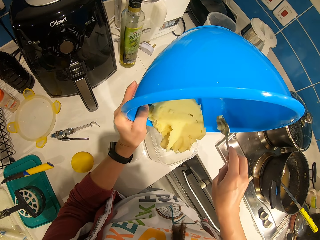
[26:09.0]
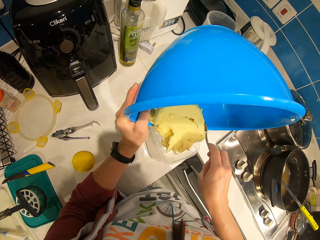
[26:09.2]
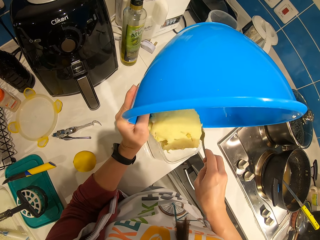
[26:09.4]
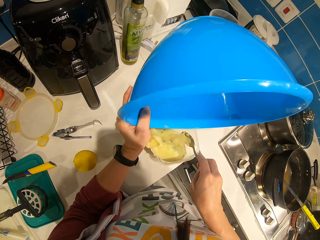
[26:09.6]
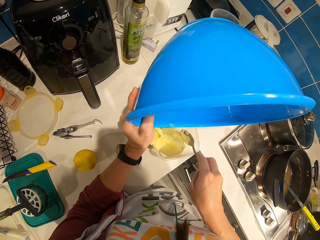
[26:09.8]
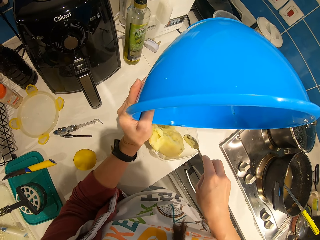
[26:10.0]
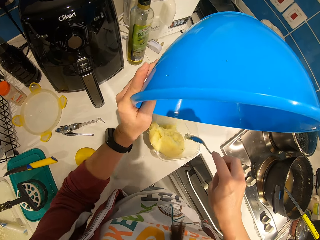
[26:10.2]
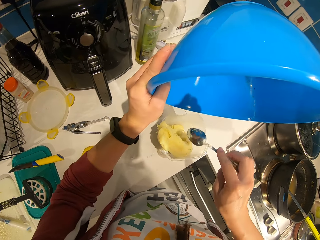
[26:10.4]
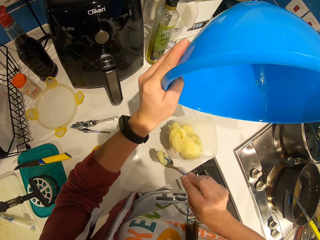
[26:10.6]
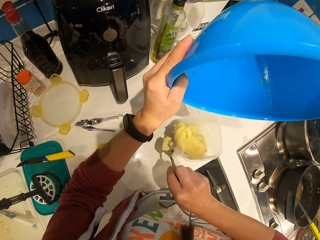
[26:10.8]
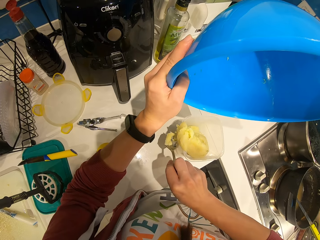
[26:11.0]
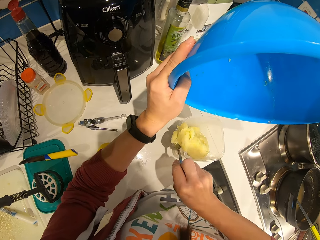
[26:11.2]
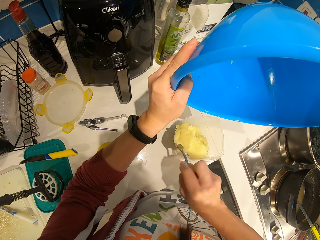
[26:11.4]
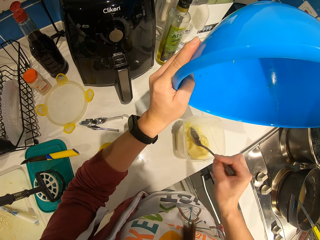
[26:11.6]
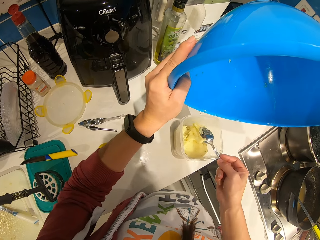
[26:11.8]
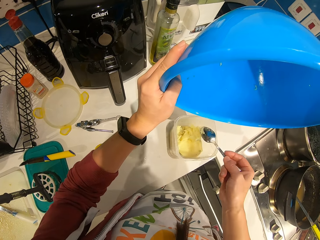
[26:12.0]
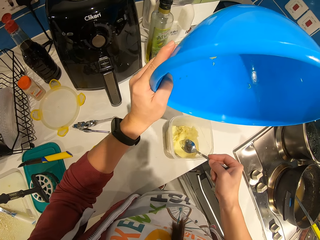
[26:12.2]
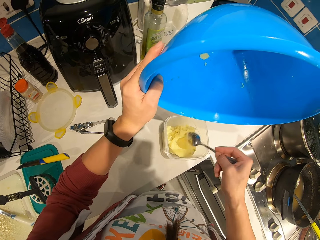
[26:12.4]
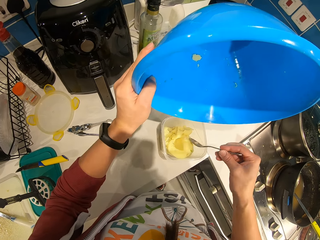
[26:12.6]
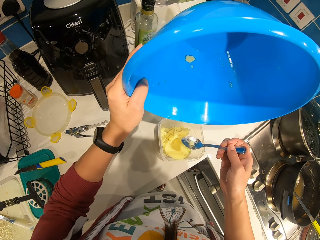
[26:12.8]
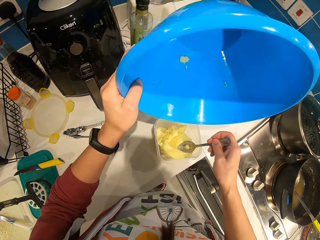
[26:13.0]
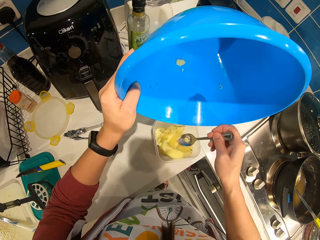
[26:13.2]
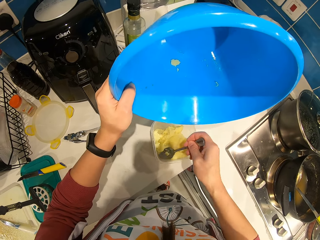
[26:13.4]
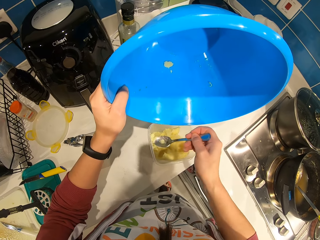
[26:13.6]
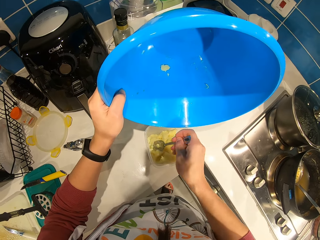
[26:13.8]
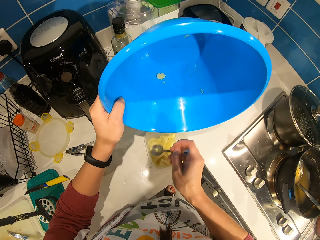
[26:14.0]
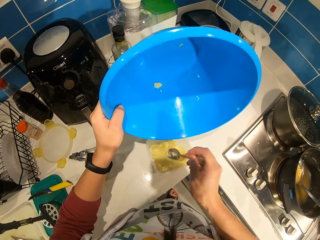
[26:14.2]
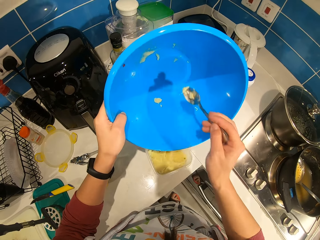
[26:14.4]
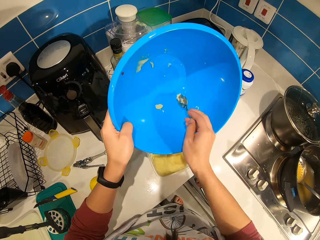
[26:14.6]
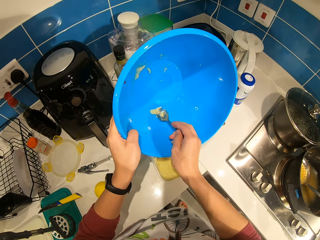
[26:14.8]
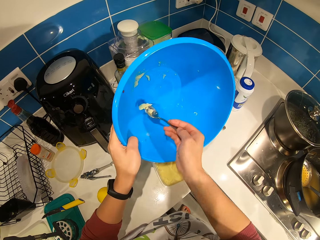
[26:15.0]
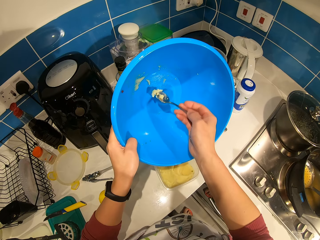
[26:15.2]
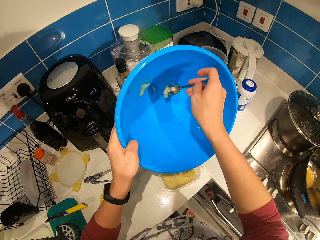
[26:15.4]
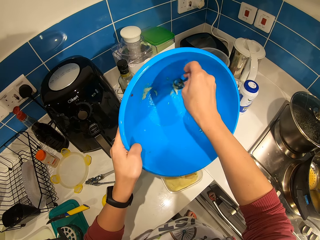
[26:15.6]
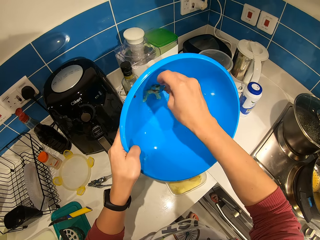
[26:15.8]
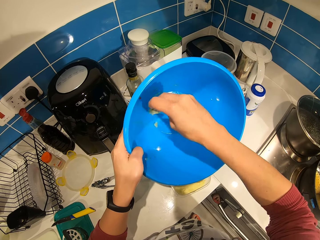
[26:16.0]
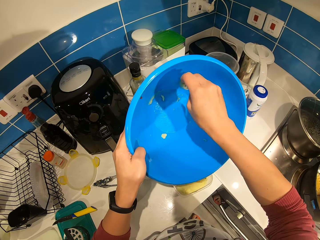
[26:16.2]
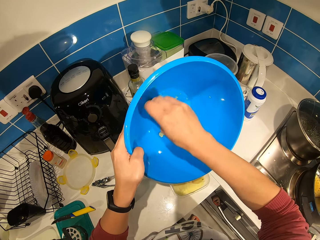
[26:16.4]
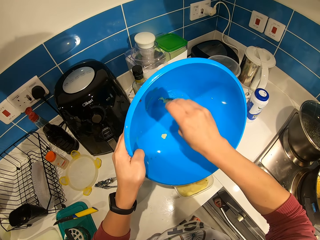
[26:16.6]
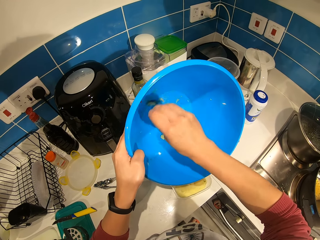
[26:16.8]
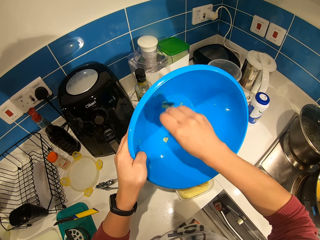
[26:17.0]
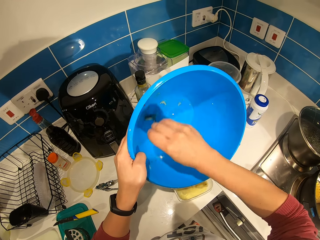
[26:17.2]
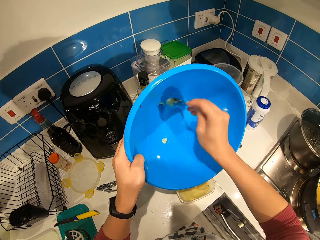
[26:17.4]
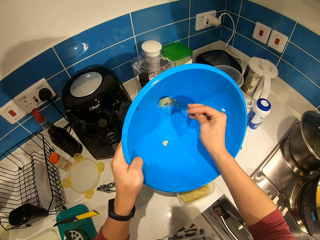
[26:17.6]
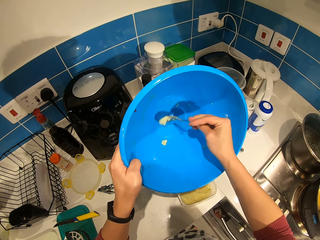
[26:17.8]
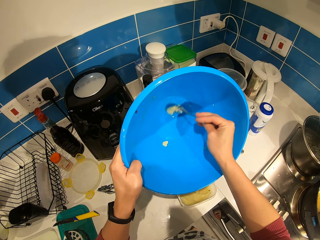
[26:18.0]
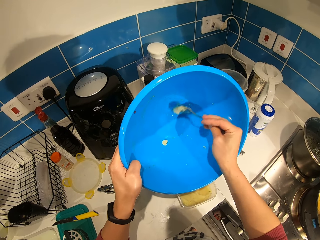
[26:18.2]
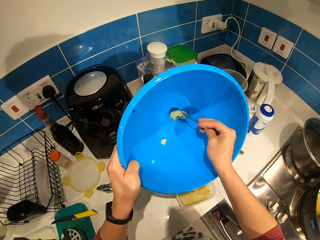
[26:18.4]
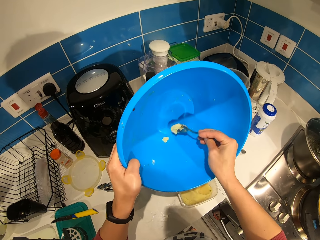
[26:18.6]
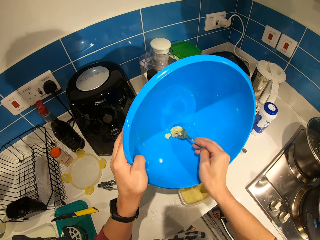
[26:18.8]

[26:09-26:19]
The camera wearer presses the potatoes in the plate with the spoon. They scoop the potatoes with the spoon.

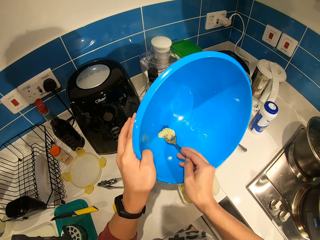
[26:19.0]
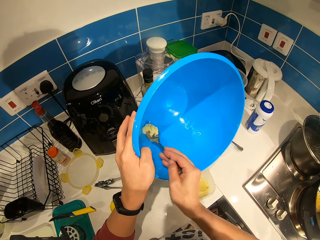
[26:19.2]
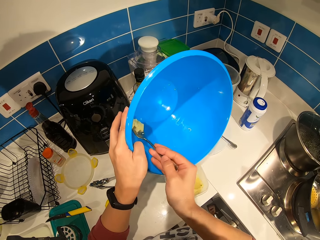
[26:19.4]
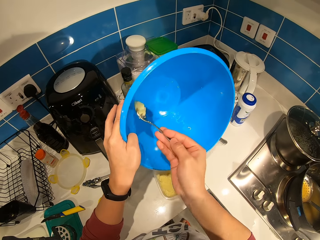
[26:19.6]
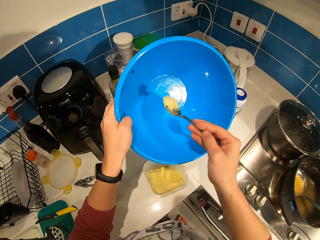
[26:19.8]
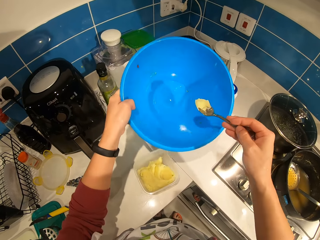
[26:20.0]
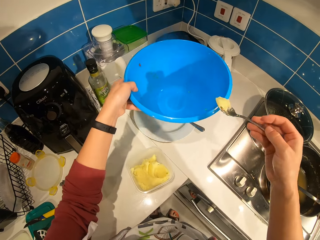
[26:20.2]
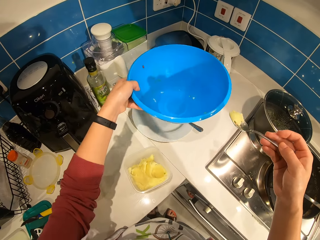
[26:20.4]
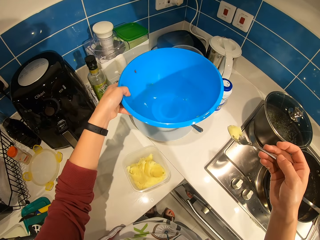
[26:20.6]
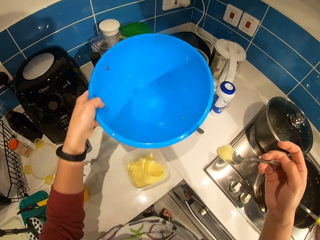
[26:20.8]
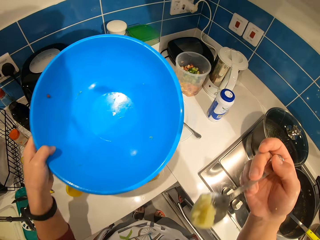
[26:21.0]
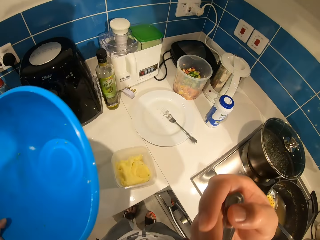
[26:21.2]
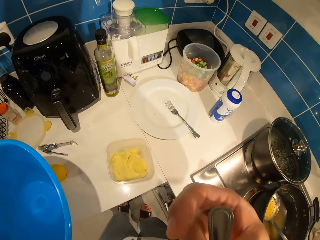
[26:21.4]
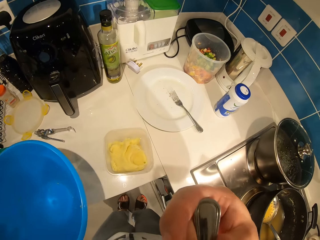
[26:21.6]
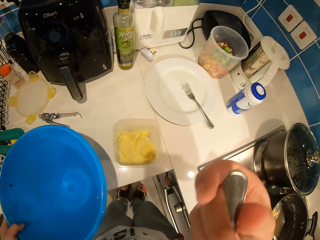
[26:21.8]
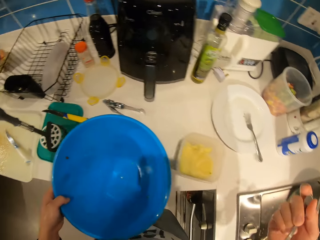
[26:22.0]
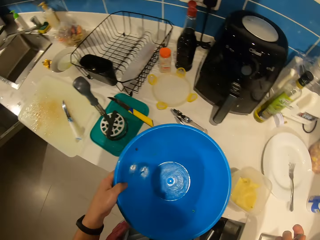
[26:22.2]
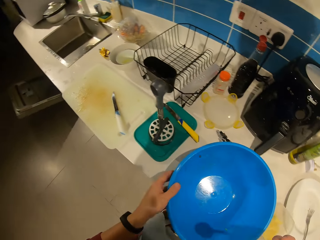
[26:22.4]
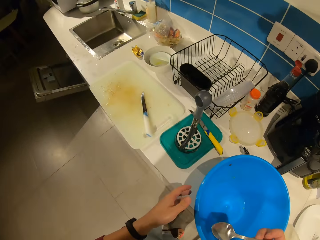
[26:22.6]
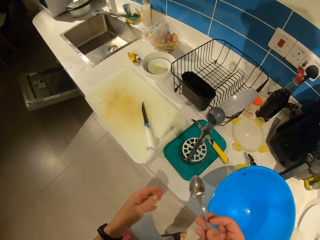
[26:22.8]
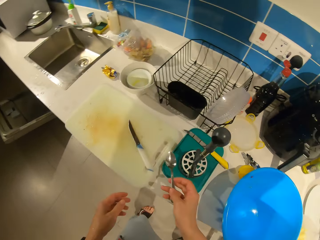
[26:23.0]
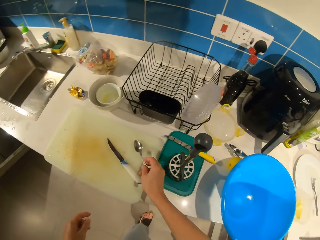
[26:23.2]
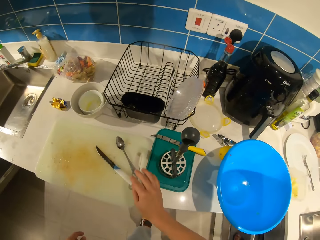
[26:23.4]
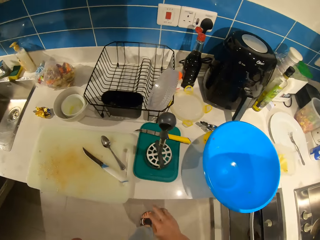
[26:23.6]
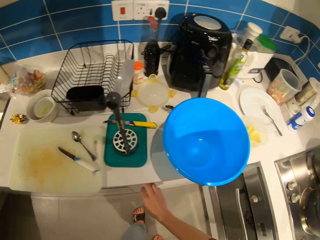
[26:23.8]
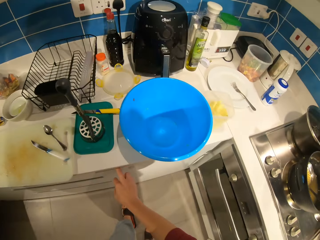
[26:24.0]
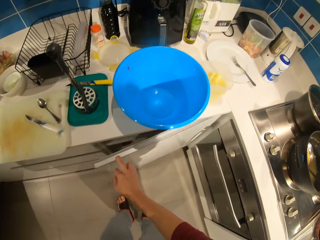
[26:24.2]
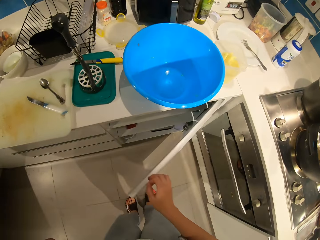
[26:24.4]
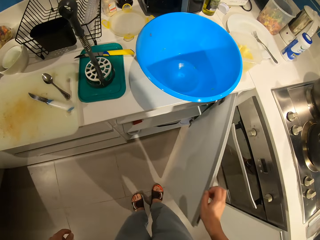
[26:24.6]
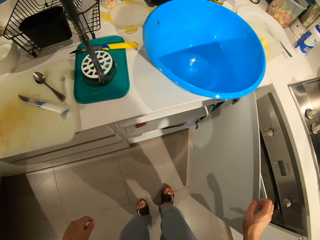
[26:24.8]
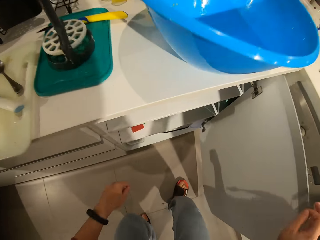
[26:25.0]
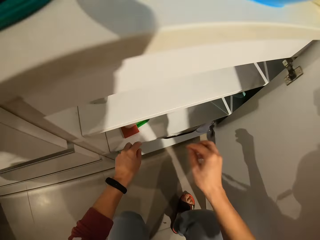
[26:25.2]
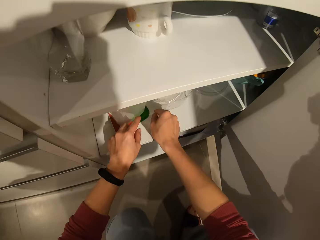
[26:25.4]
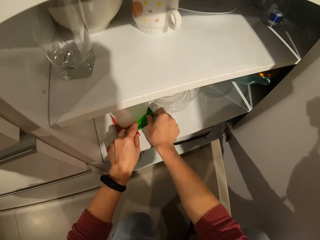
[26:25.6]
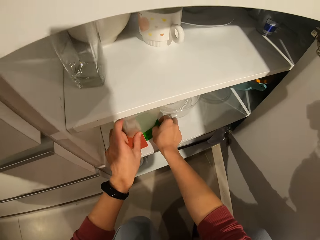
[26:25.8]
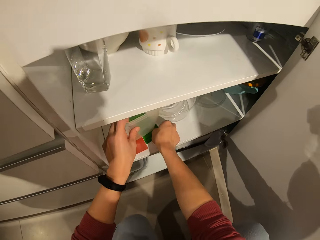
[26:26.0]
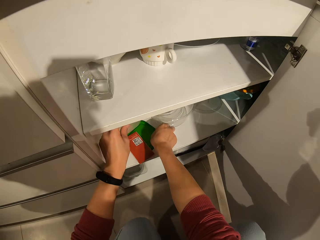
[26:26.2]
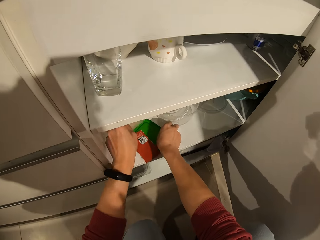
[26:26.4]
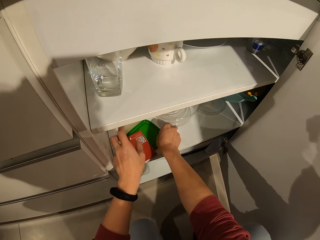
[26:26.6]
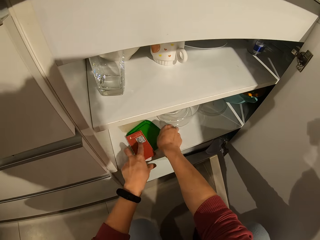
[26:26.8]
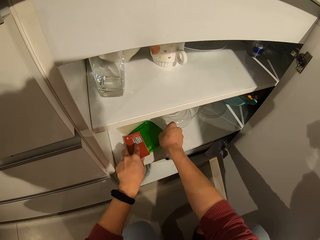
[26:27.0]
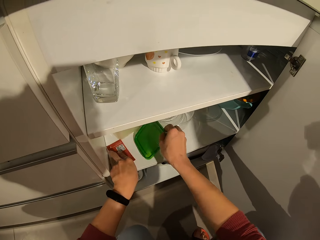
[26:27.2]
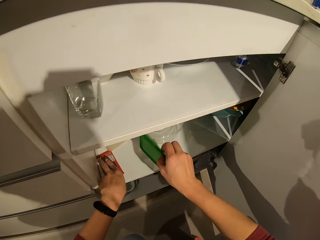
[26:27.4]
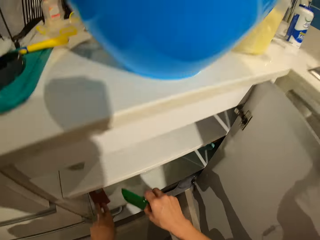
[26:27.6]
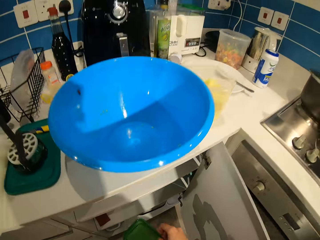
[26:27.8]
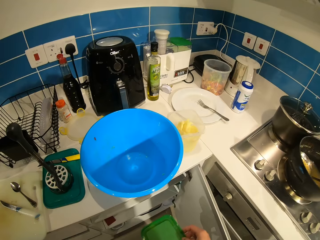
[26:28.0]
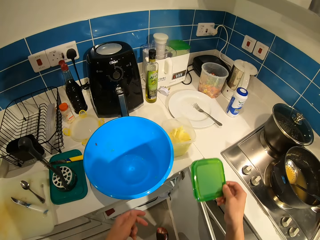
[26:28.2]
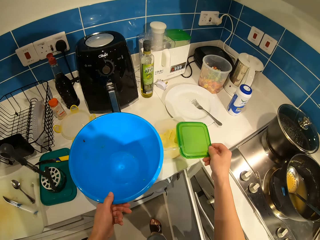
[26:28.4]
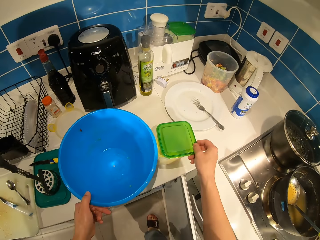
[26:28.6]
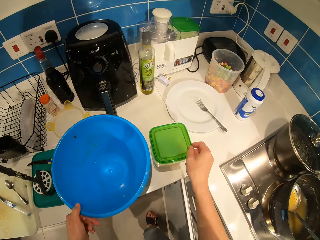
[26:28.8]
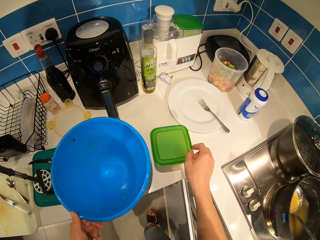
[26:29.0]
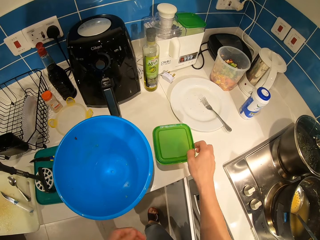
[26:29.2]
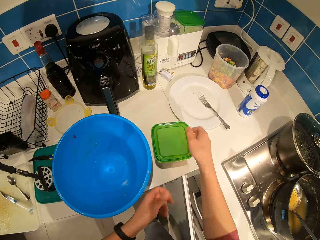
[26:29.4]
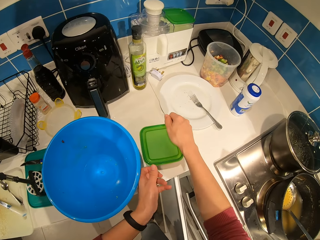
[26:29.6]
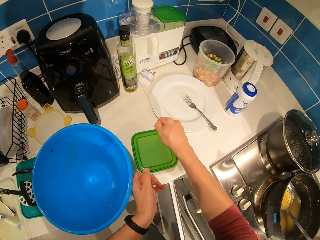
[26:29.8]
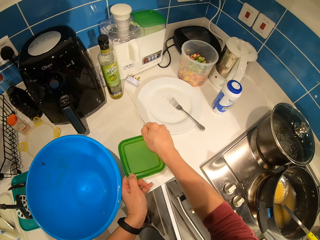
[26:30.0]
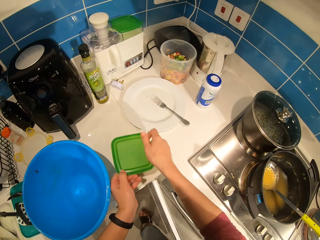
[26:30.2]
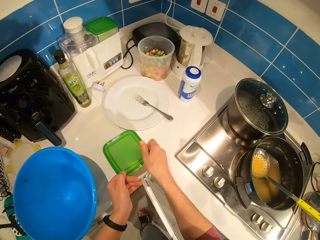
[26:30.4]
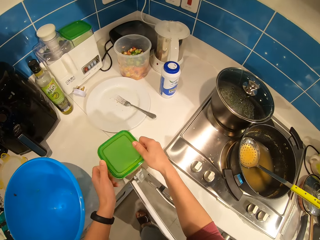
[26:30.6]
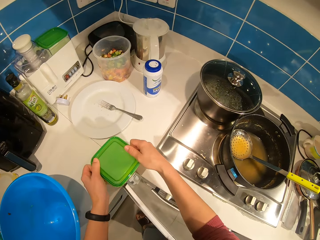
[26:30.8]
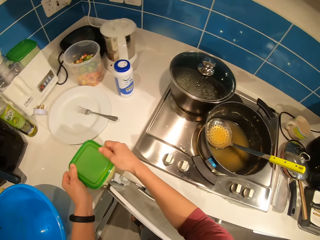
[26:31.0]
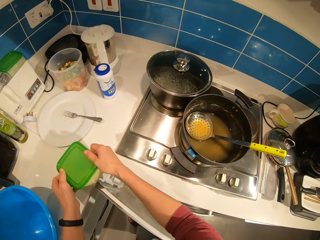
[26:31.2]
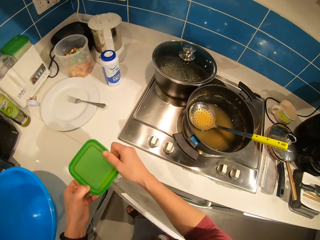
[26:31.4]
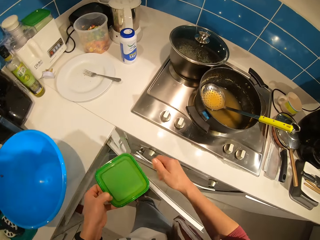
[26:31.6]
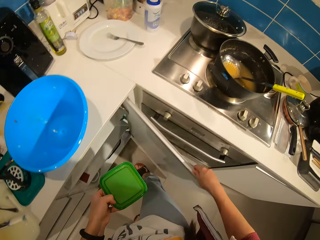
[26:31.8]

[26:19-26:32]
The camera wearer eats the smashed potatoes. They put the dish on the counter. They put the spoon on the chopping board. They open the cabinet door. They hold a lid in the cabinet. They move a plate off the lid. They move a sticker off the lid. They pick up the plastic container lid from the cabinet. They cover the potatoes in the plate with the lid. They carry the potatoes plate.
